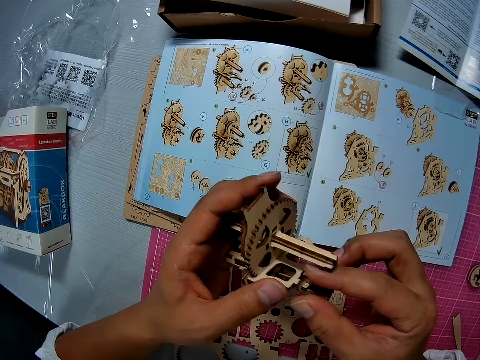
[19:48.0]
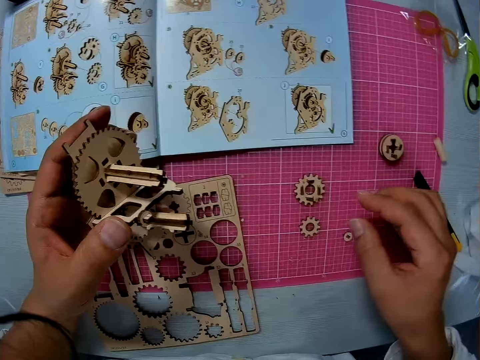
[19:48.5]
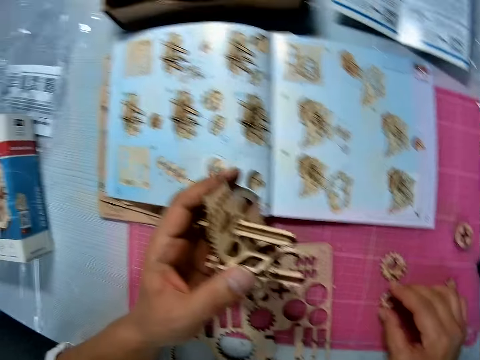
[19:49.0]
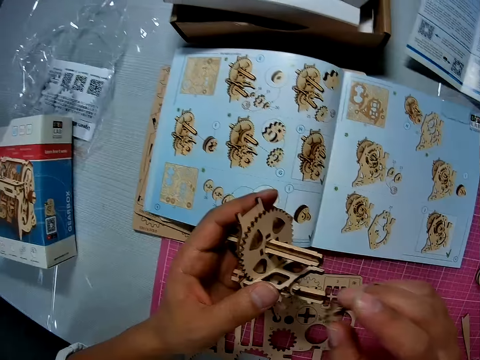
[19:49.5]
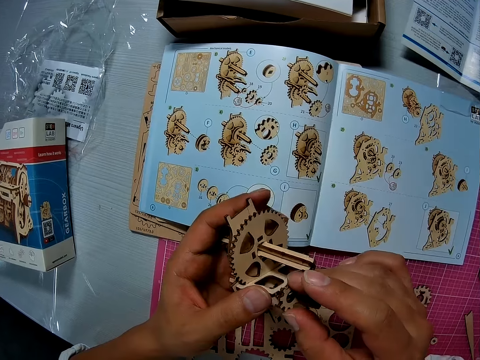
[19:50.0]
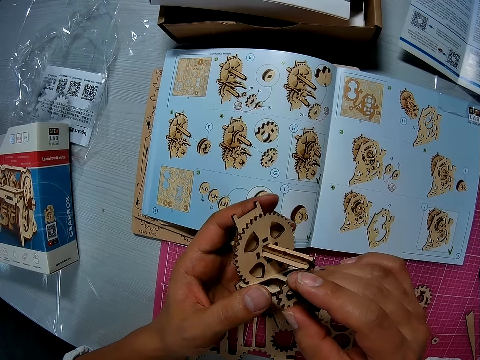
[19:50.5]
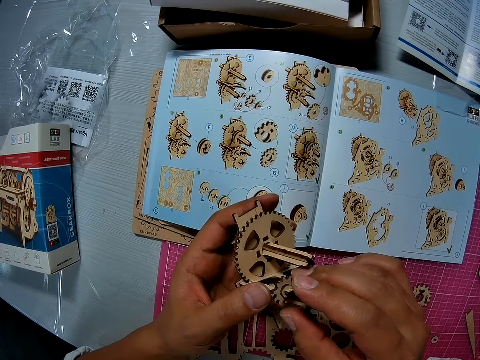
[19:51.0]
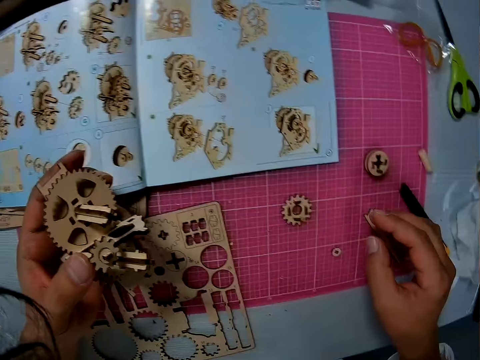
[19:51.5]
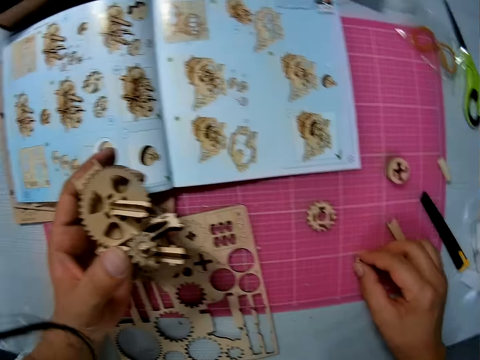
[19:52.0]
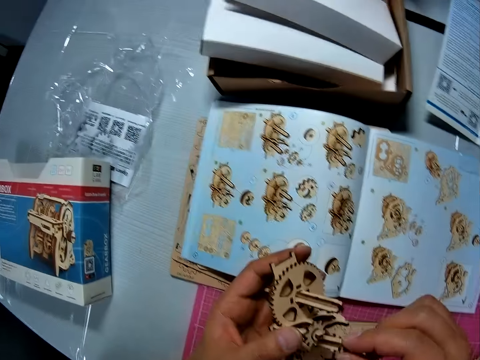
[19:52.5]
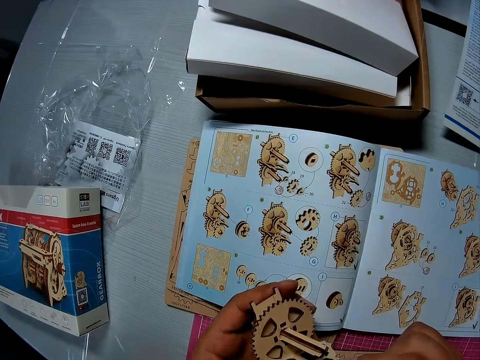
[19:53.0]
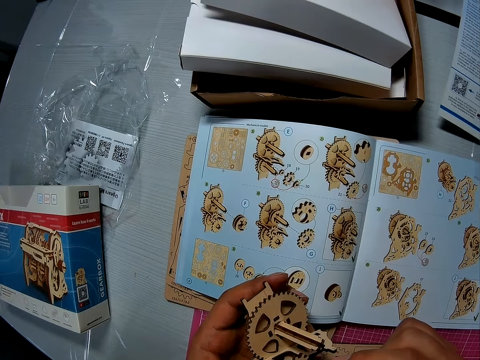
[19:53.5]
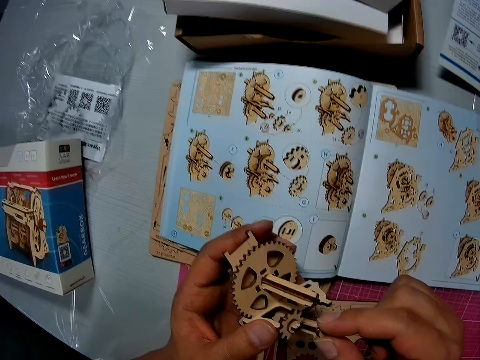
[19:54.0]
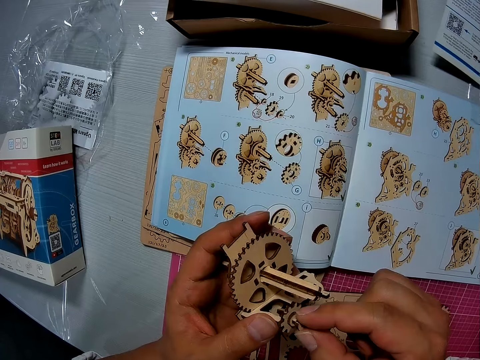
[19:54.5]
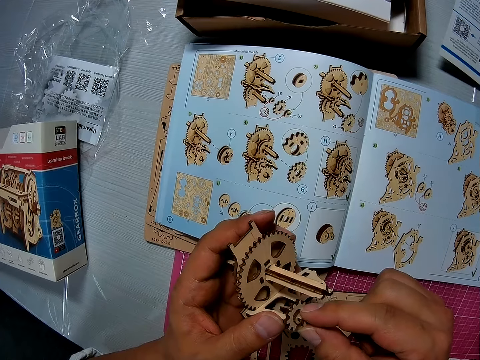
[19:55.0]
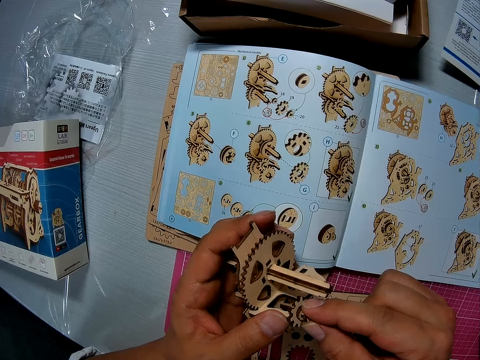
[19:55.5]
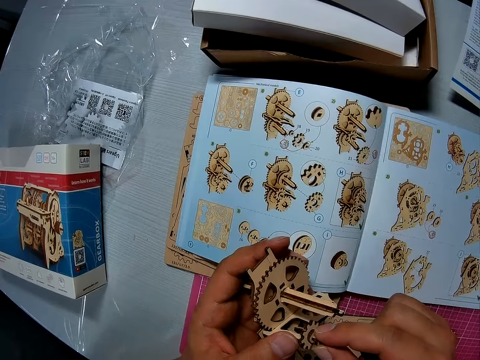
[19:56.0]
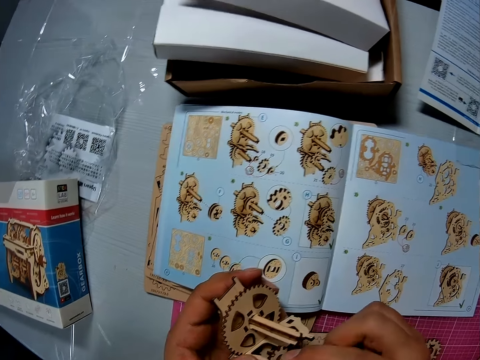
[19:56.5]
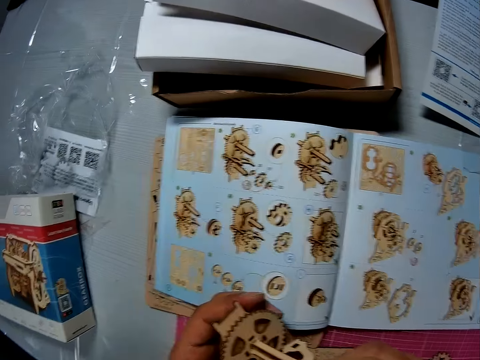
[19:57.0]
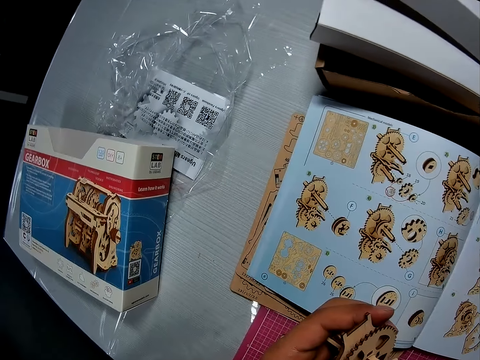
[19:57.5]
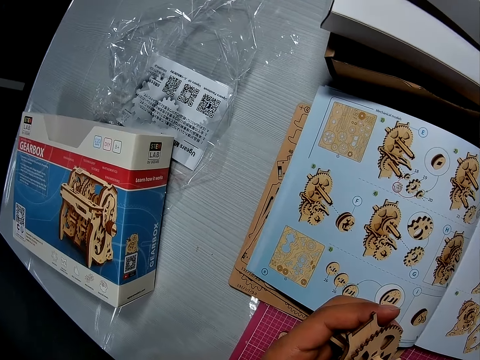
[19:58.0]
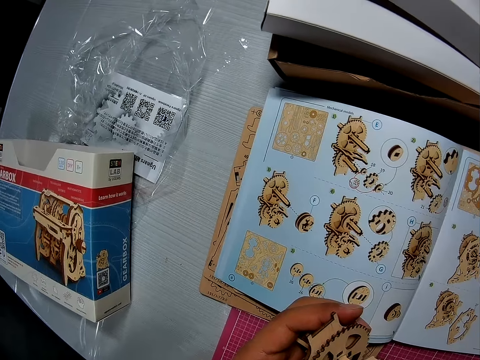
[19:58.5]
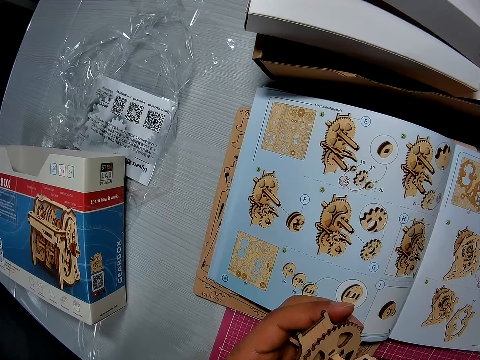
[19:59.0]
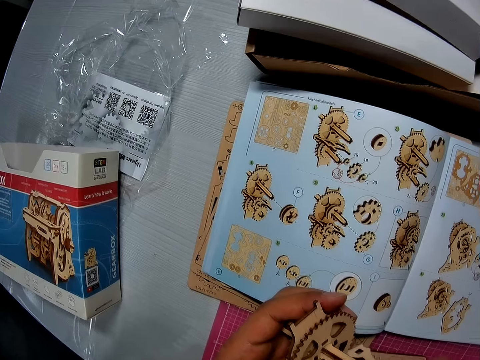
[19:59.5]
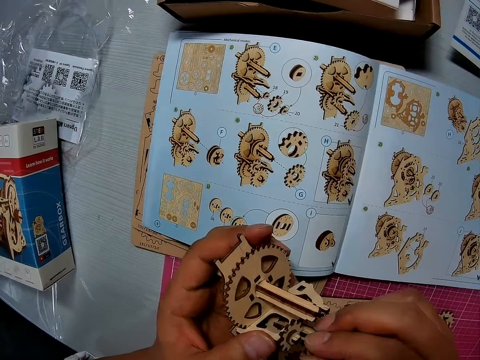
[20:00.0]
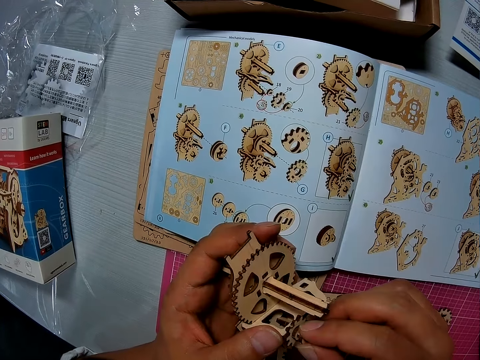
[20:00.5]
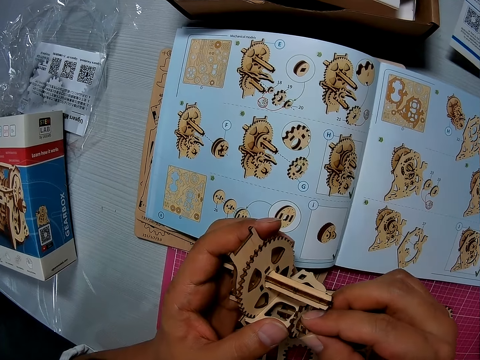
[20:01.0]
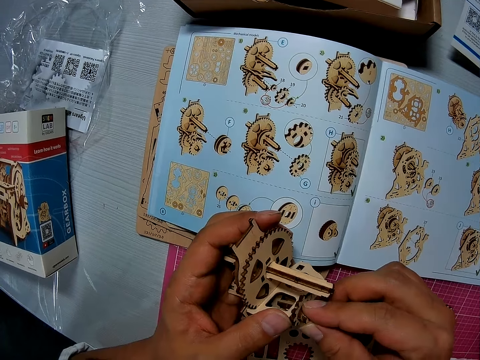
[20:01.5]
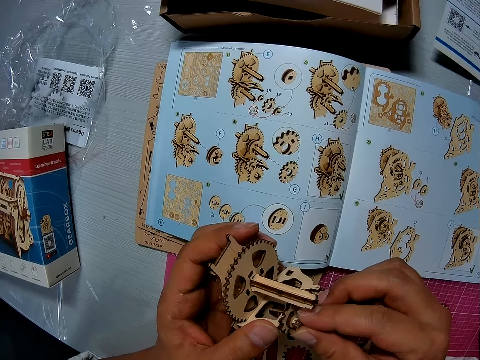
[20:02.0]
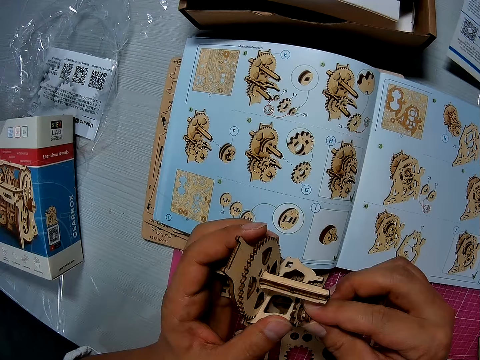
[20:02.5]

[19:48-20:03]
The camera wearer picks up another wooden piece from the cutting sheet. They attach the wooden piece to the assembled wooden pieces. They pick up another wooden piece from the cutting sheet. They attach the wooden piece to the assembled wooden pieces.

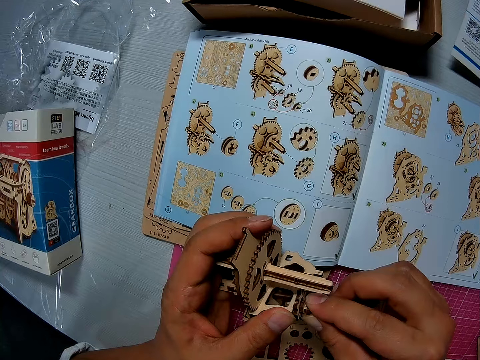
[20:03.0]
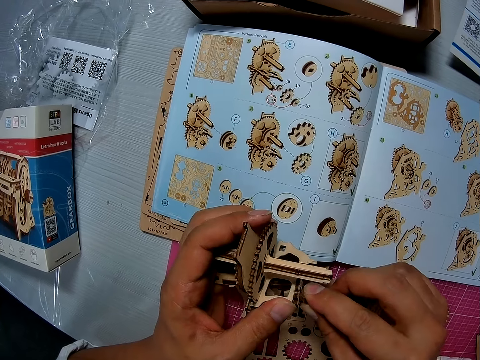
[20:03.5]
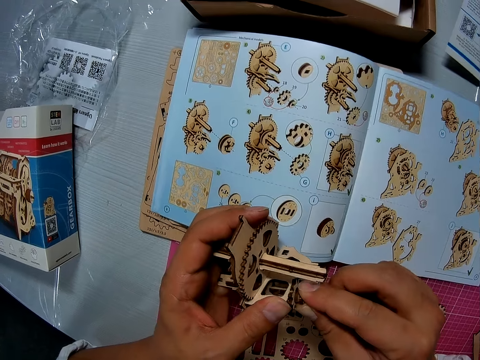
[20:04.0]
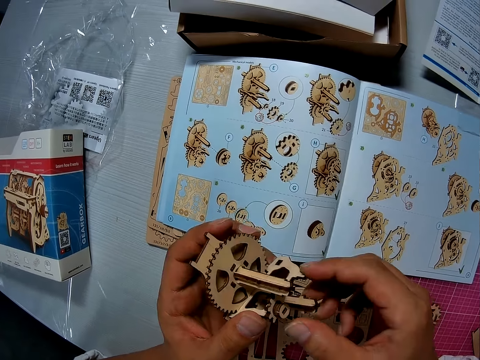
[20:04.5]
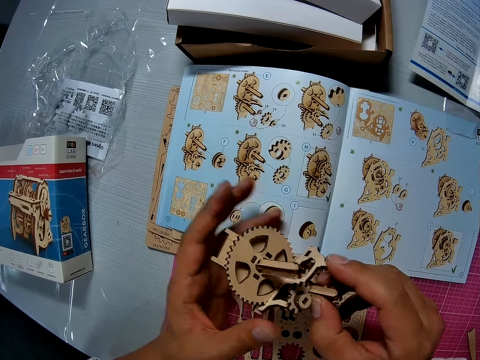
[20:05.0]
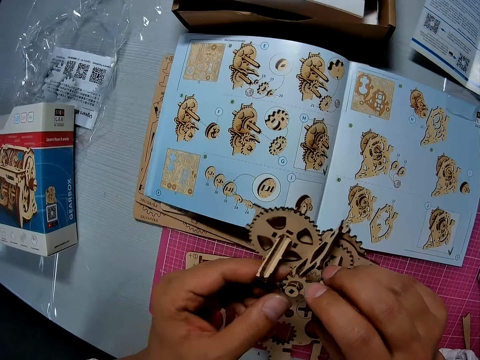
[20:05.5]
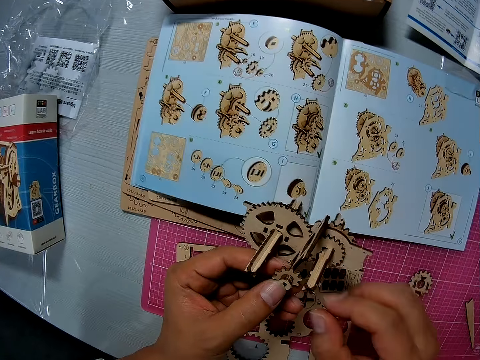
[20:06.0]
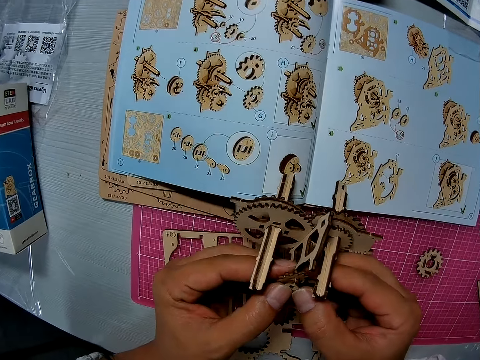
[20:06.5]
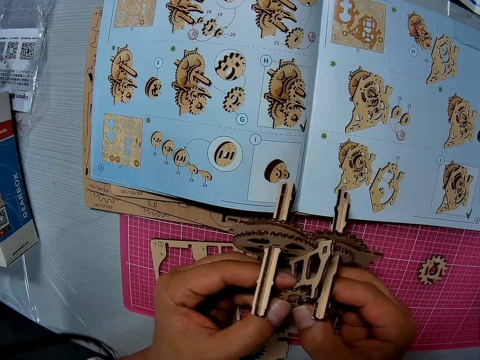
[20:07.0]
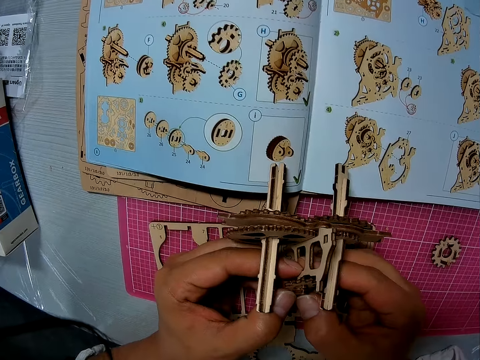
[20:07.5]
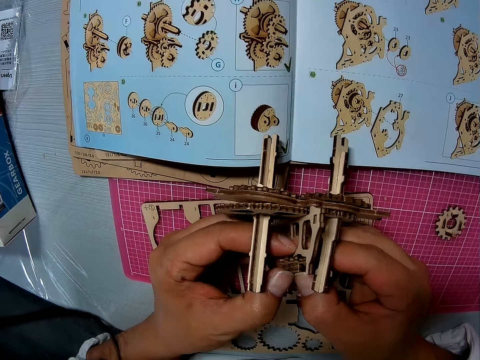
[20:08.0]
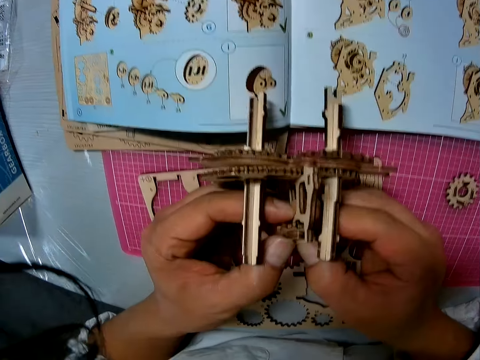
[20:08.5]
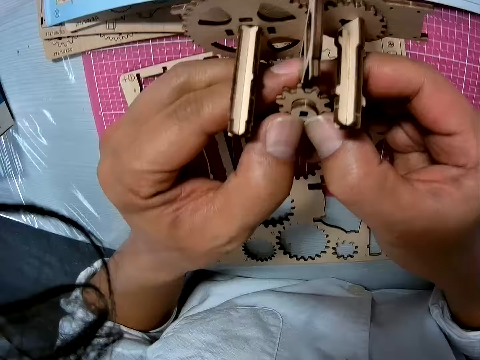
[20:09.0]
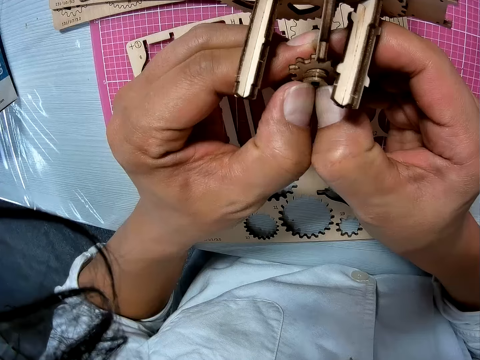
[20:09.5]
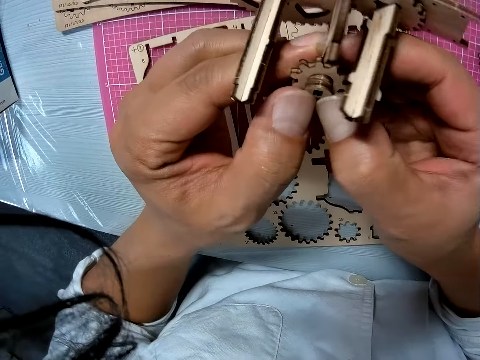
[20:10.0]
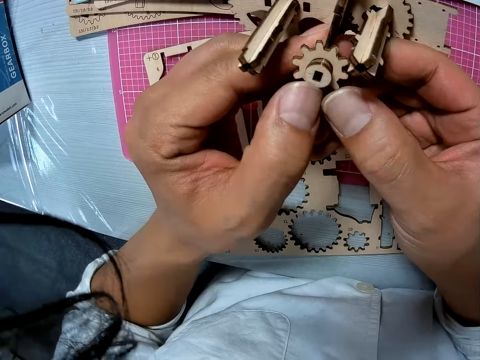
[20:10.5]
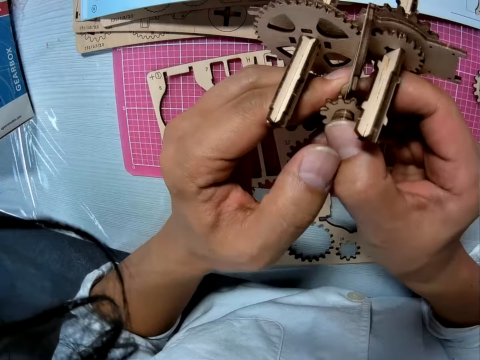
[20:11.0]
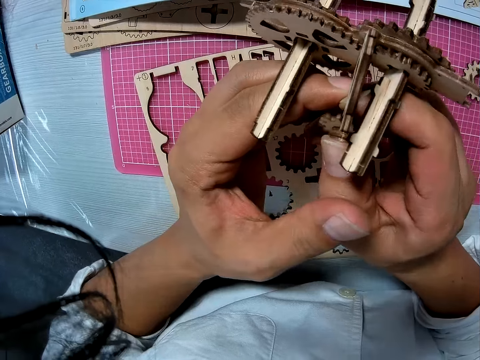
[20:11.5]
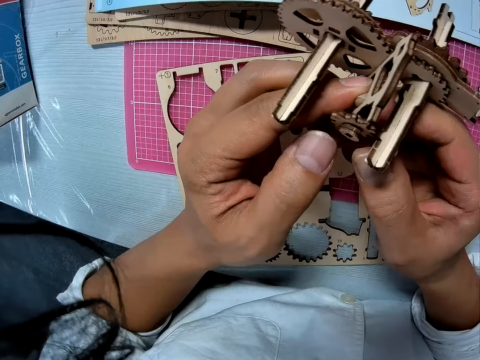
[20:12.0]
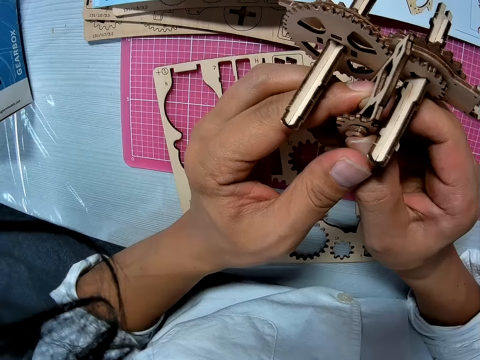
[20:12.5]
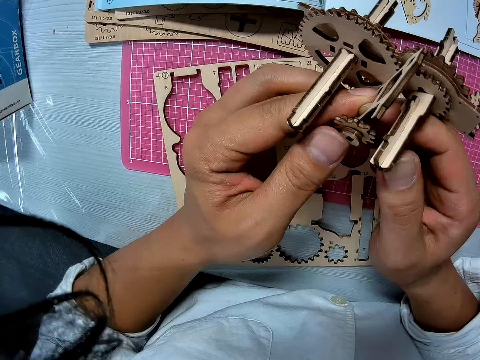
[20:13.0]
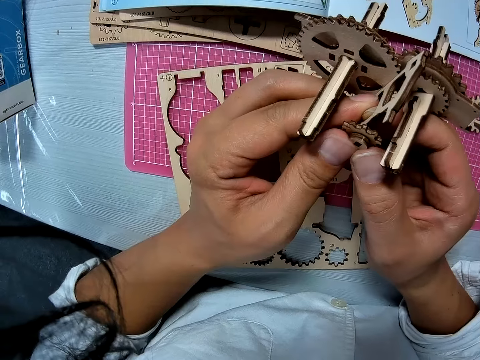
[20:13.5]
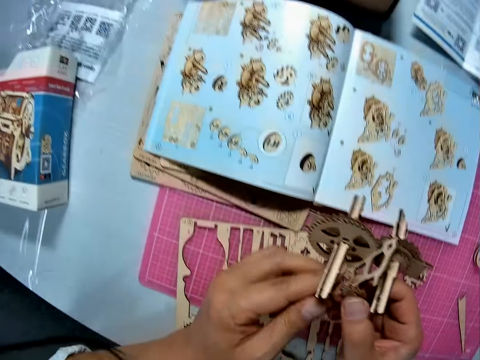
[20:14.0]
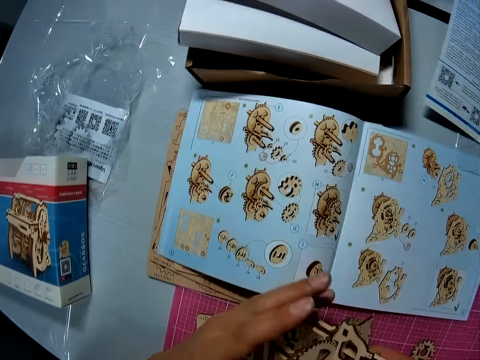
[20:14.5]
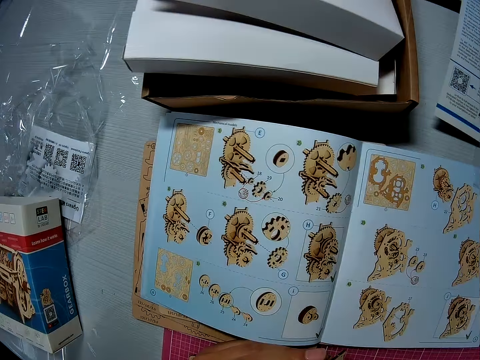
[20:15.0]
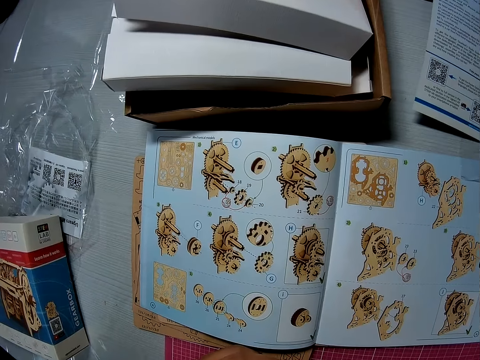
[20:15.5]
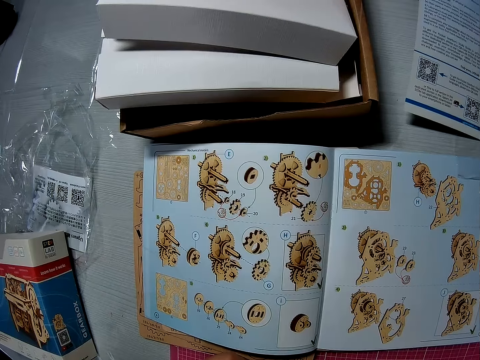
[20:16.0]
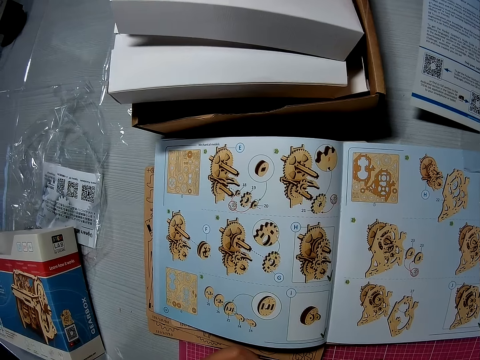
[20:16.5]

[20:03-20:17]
The camera wearer adjusts the assembled wooden pieces. They glance at the instruction manual.
